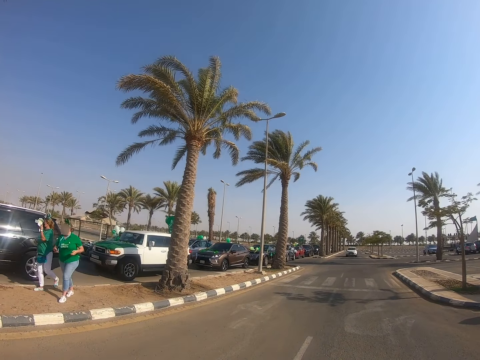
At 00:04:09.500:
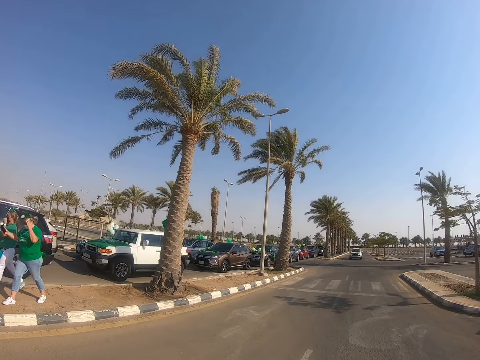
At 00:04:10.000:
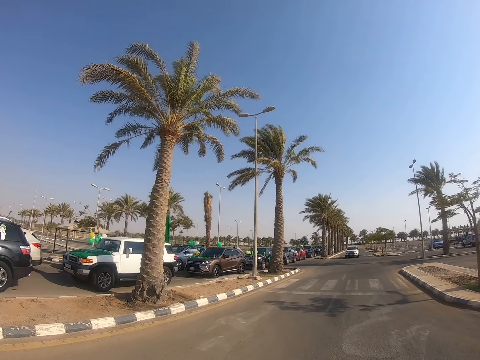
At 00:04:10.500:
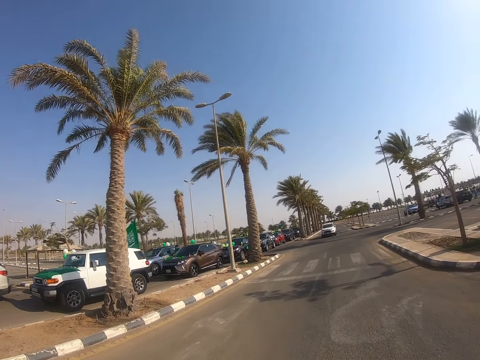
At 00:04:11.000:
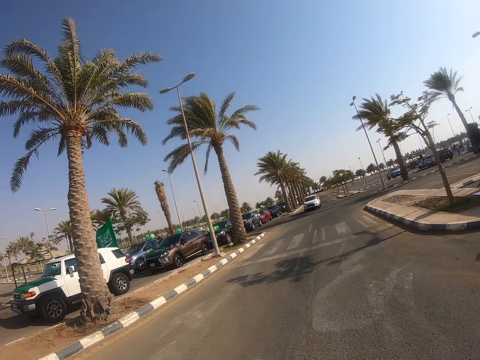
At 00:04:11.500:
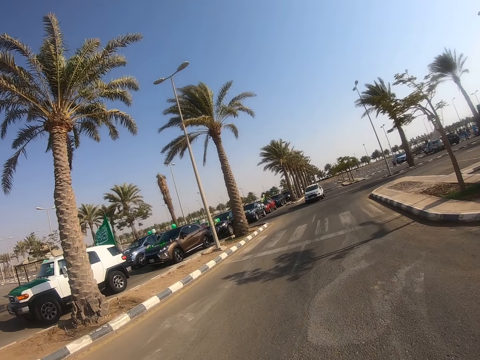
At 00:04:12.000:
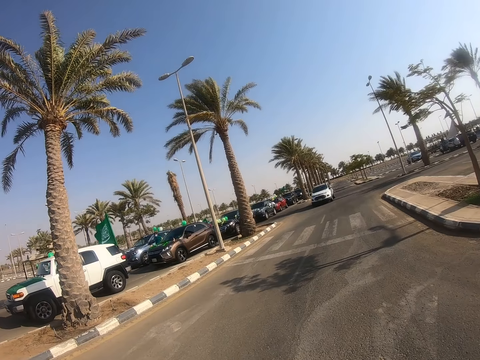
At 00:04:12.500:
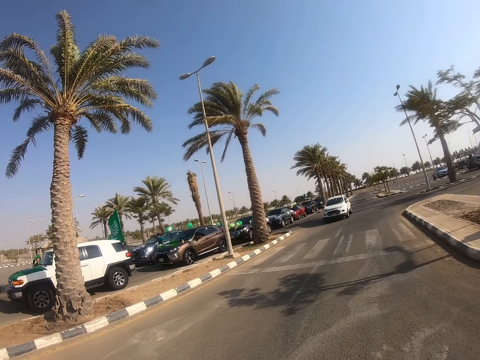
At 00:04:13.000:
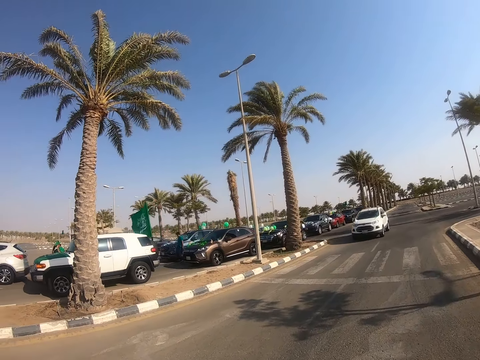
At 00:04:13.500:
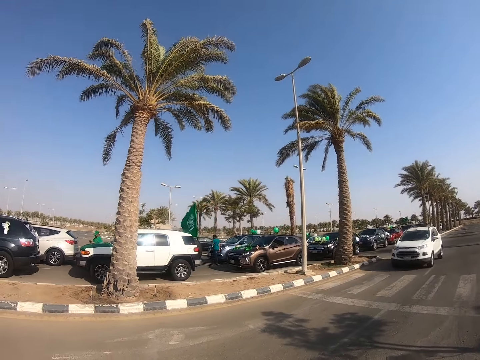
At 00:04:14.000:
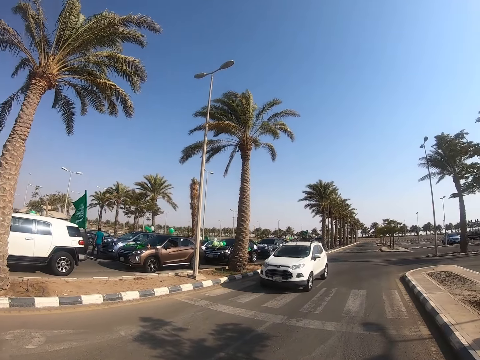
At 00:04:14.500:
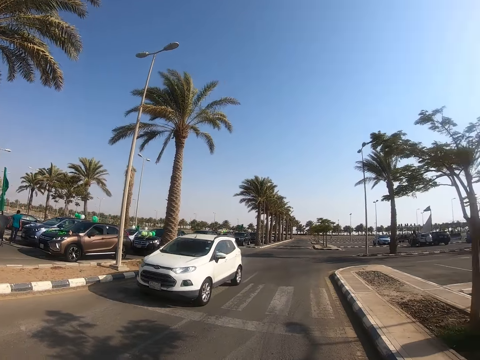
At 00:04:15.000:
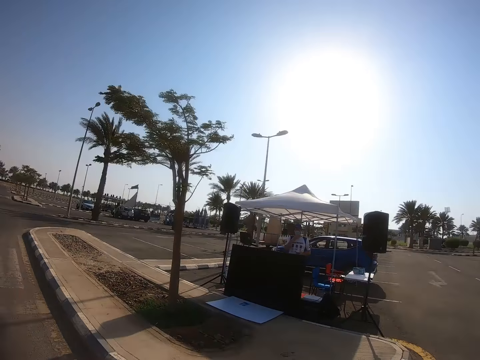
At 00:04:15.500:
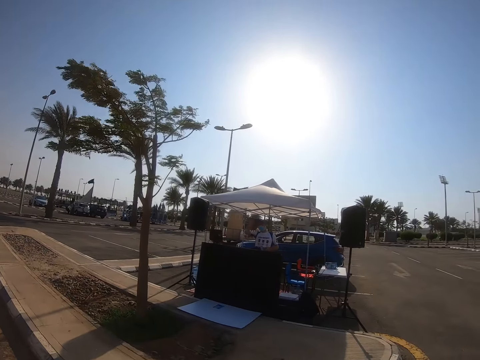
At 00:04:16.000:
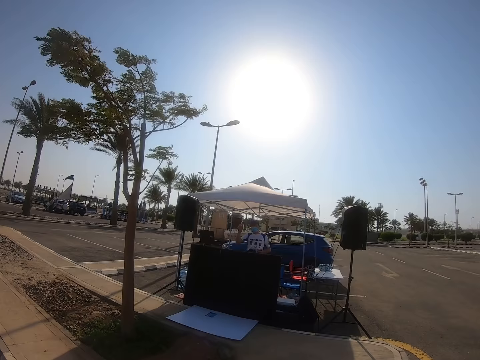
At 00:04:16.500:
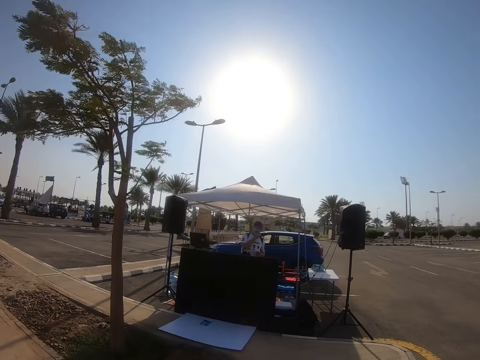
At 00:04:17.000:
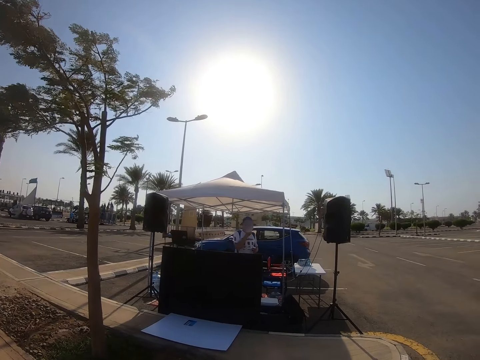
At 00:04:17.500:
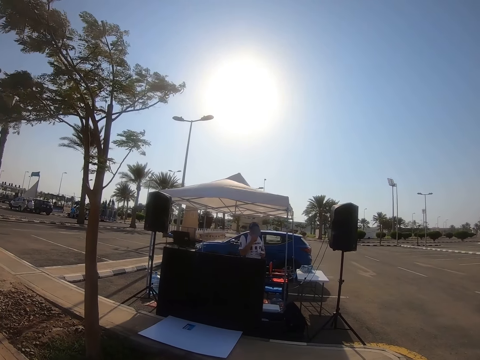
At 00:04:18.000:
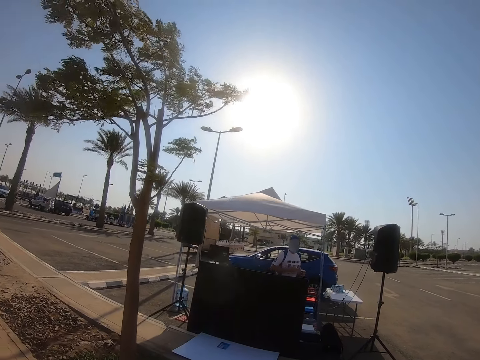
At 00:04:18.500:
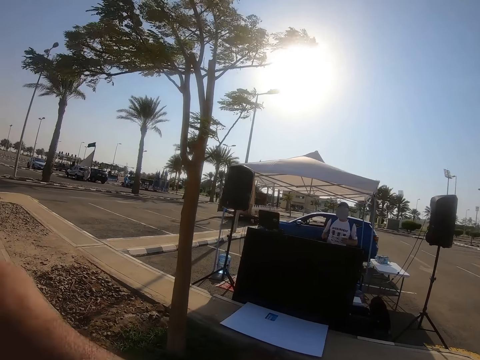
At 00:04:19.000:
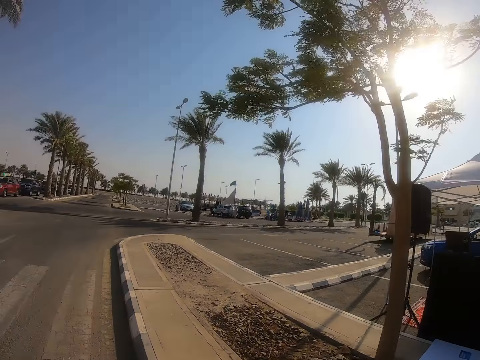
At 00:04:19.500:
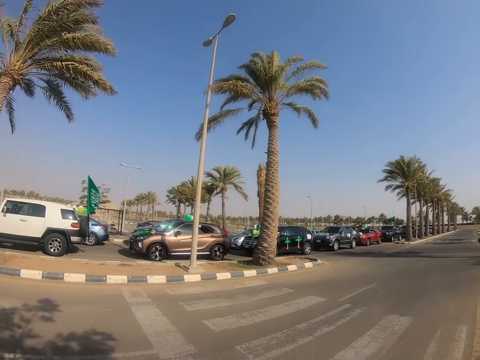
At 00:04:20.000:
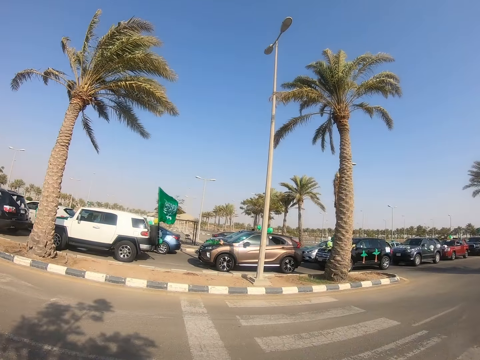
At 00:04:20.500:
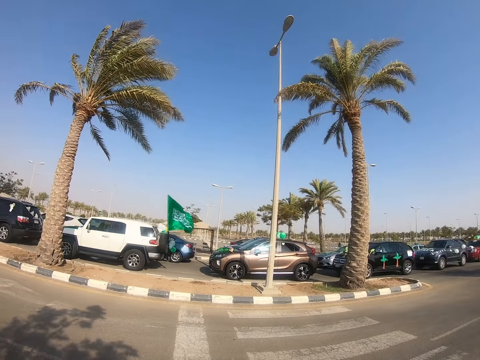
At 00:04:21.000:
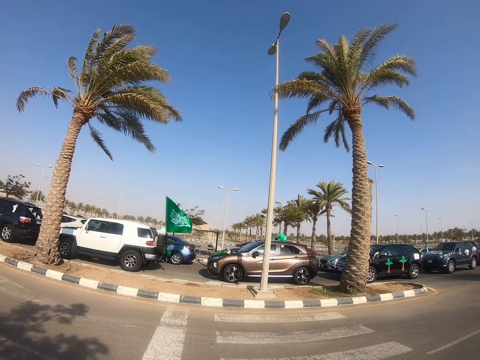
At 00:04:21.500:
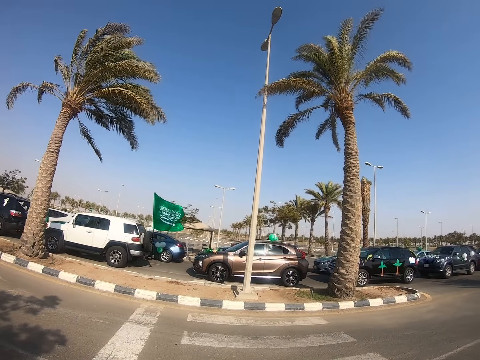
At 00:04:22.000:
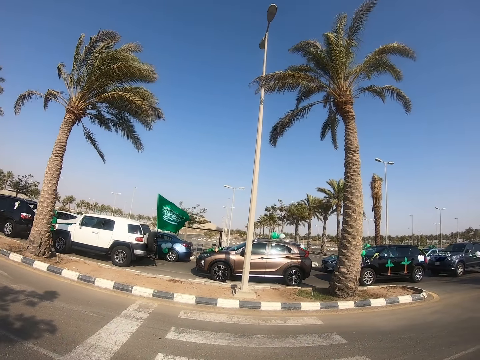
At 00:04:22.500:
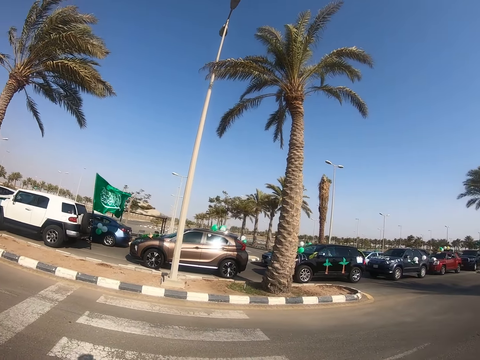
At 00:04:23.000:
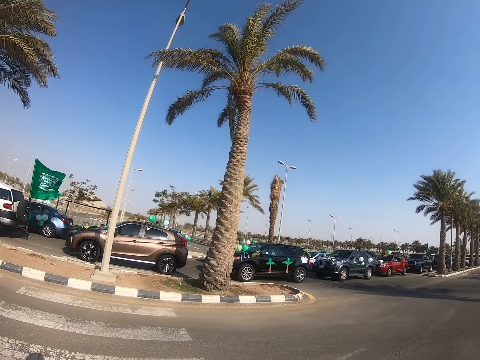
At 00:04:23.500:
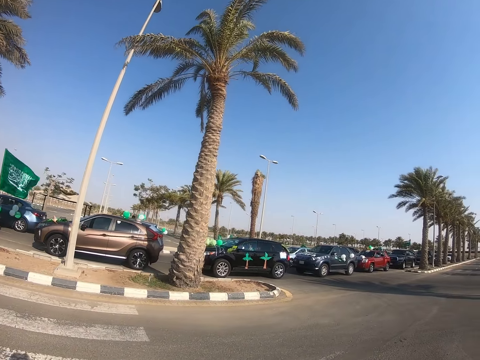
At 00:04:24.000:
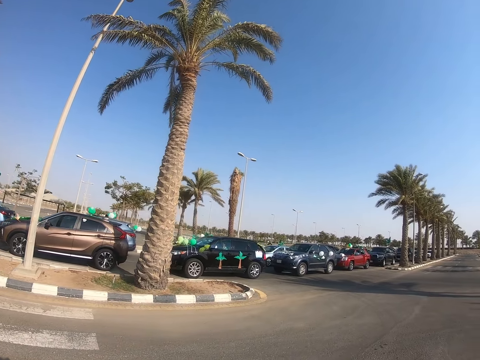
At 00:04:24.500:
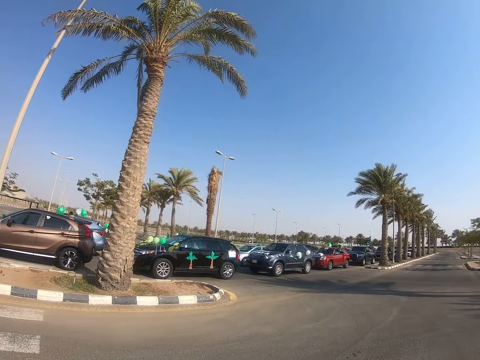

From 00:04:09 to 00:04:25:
The camera wearer waves with his left hand. He gestures with his right hand.

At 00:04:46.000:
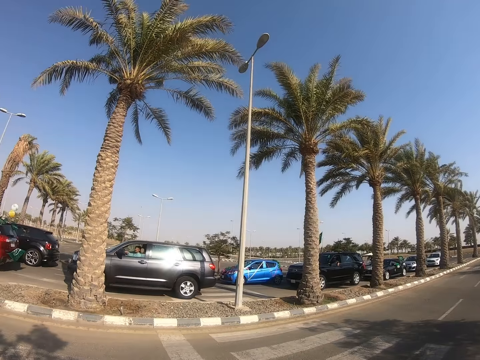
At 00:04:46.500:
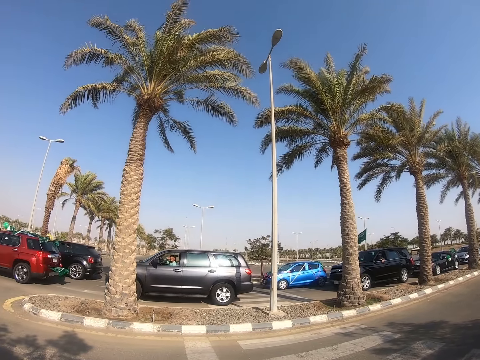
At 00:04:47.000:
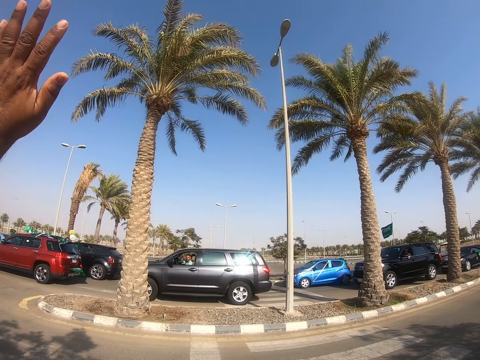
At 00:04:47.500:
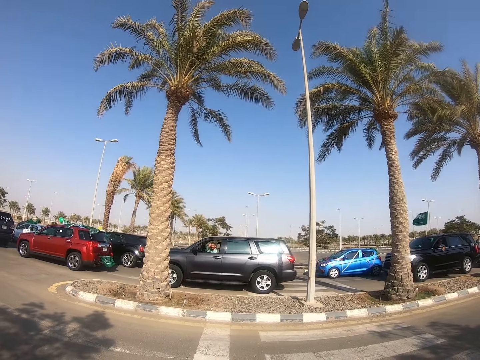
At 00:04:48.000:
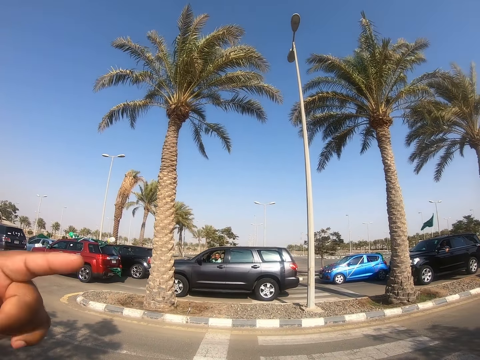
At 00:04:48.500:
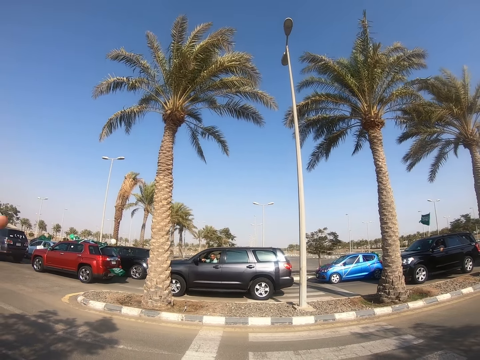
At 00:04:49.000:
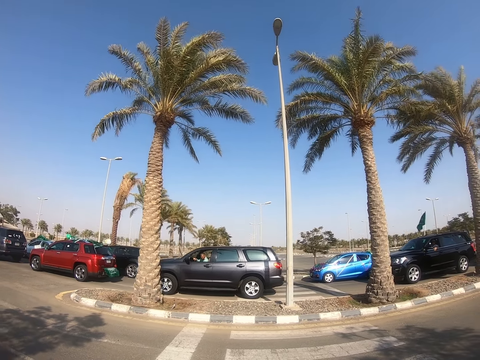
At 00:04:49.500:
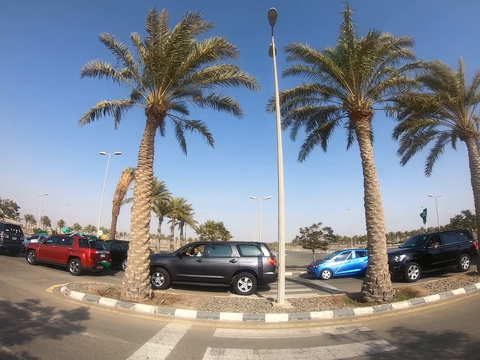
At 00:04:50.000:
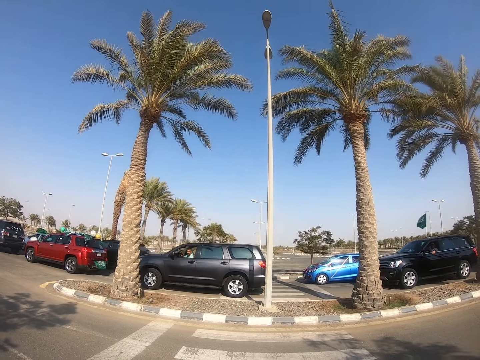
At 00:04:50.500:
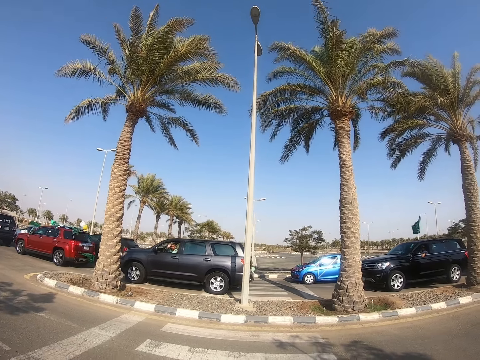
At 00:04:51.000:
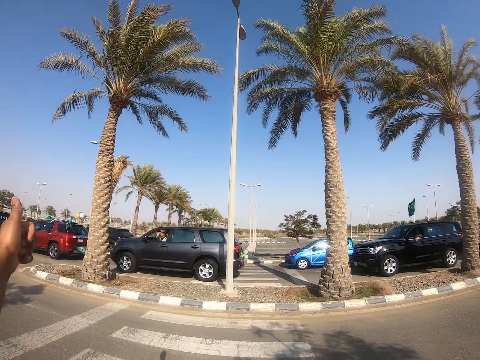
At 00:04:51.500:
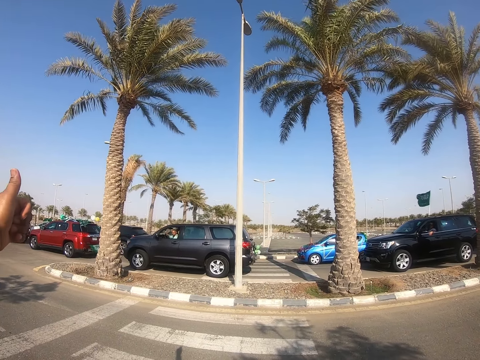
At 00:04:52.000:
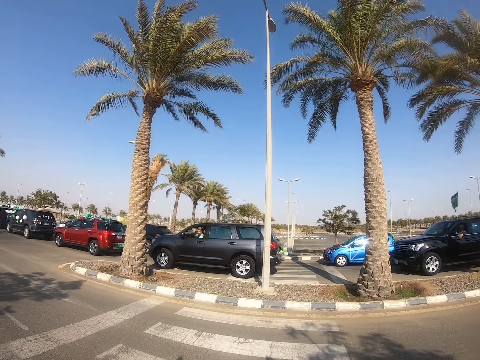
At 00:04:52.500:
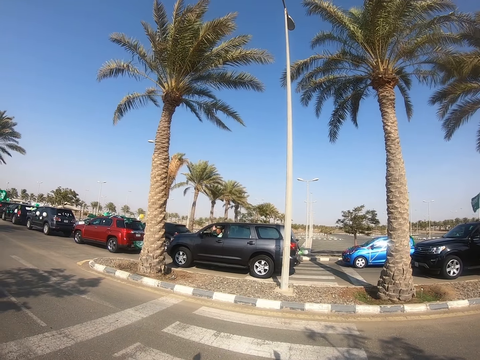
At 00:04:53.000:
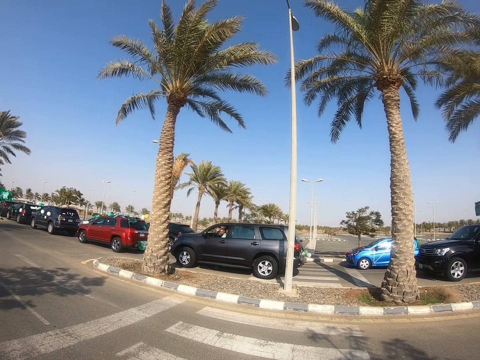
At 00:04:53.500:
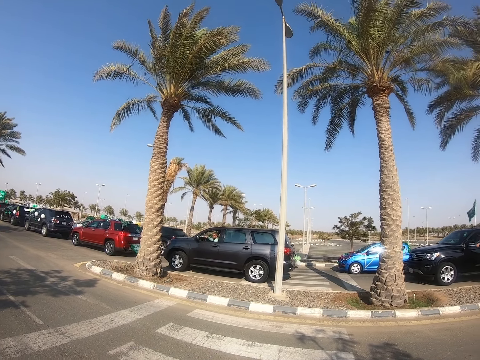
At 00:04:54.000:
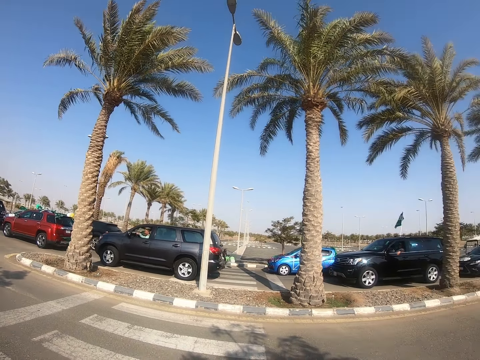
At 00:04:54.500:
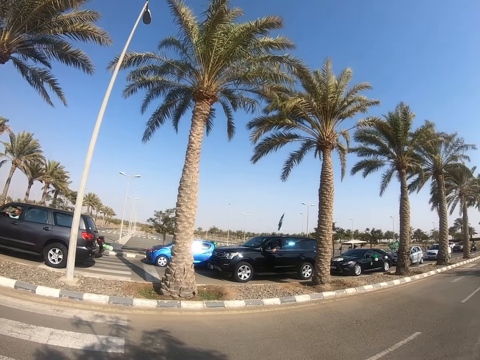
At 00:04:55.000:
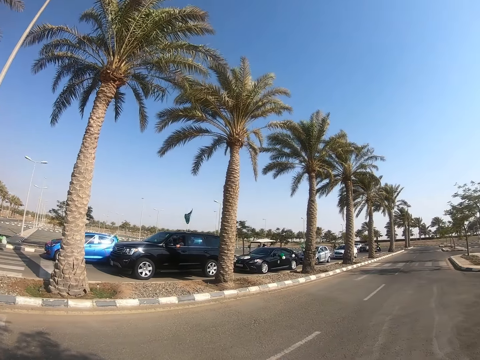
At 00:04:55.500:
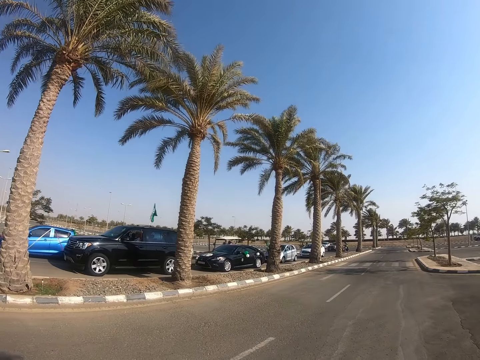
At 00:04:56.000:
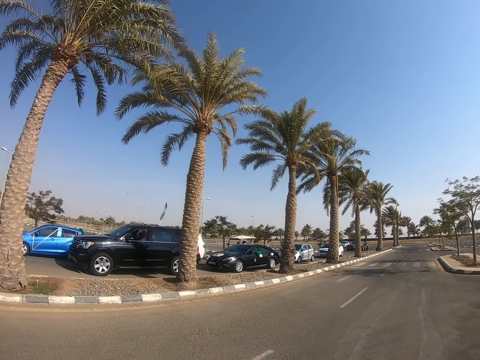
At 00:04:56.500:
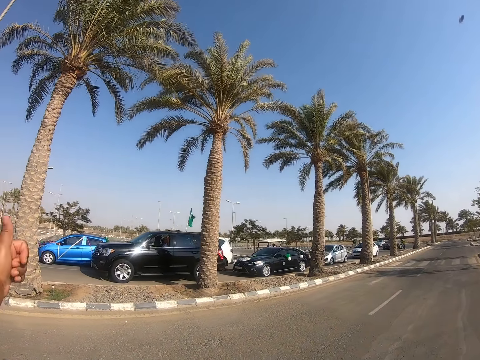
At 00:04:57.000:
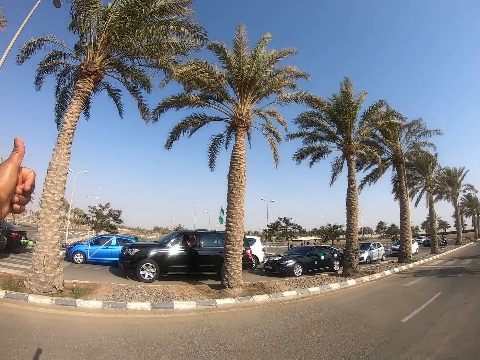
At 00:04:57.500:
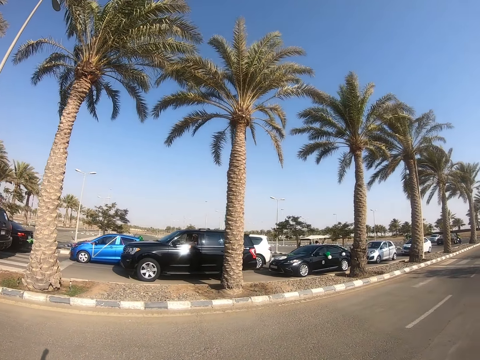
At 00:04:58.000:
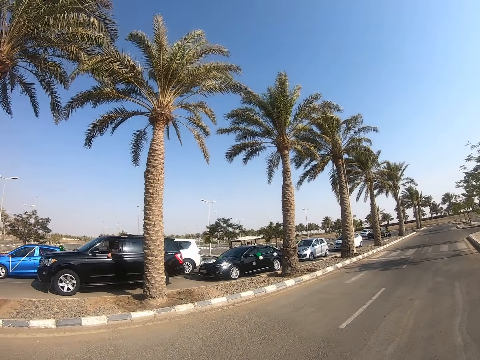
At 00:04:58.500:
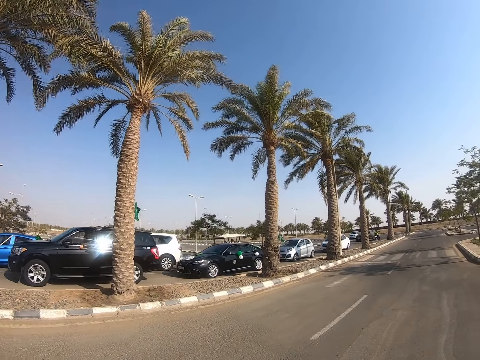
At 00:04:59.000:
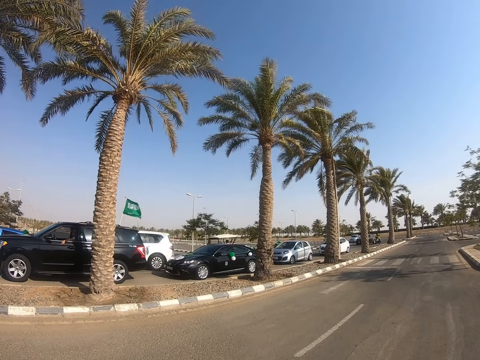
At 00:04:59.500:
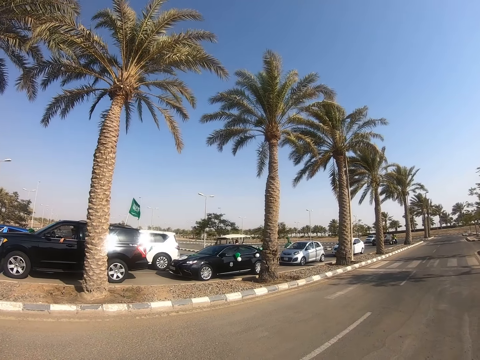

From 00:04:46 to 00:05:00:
The camera wearer waves at a driver. They interact with the driver. They walk on the road. They give a thumbs up to the driver. They walk on the road. They give a thumbs up to another driver. They walk on the road.
